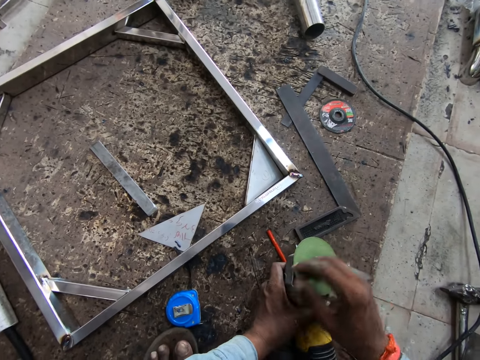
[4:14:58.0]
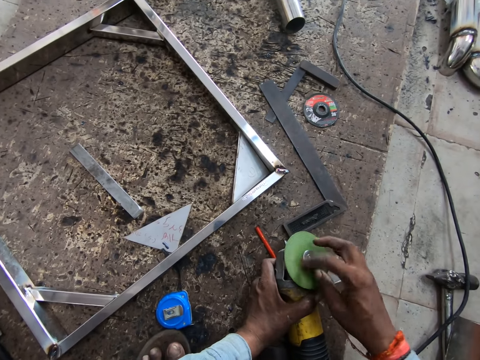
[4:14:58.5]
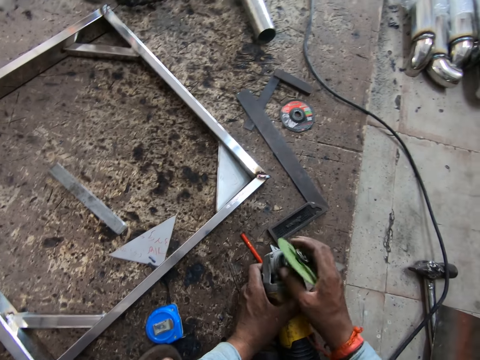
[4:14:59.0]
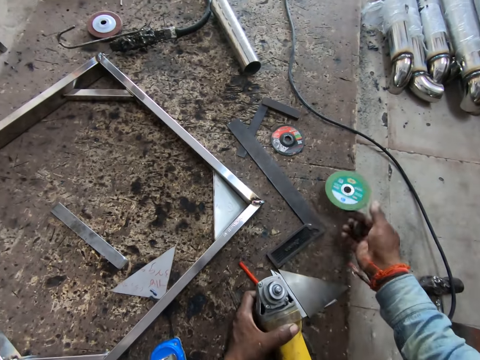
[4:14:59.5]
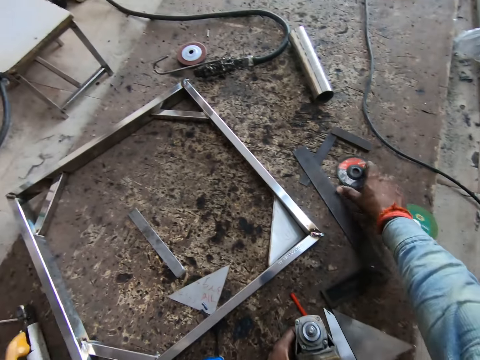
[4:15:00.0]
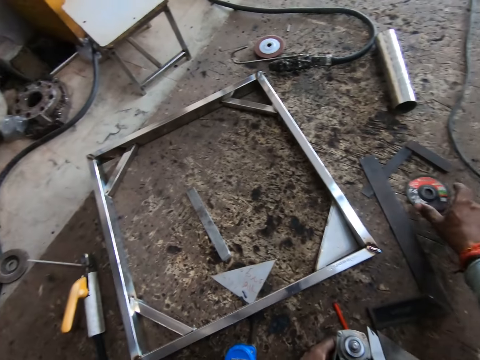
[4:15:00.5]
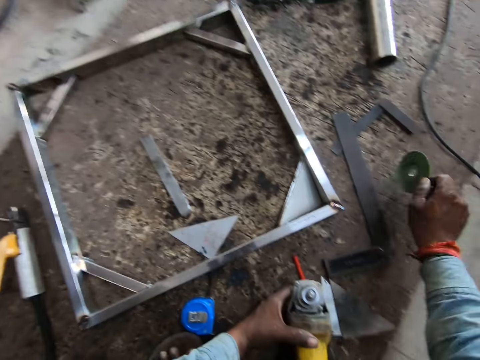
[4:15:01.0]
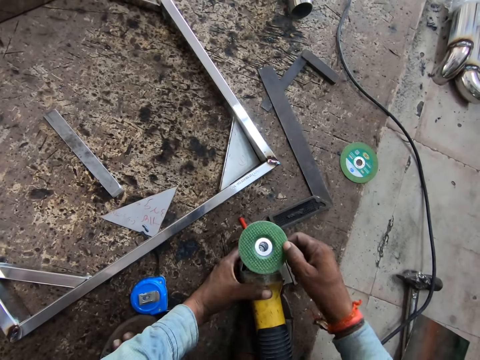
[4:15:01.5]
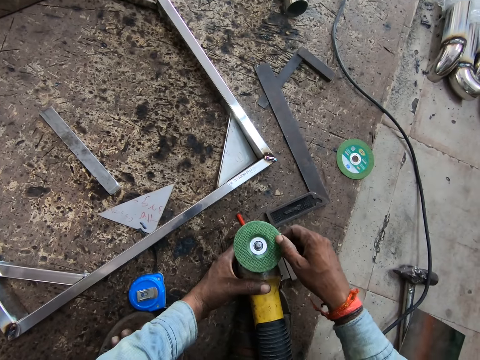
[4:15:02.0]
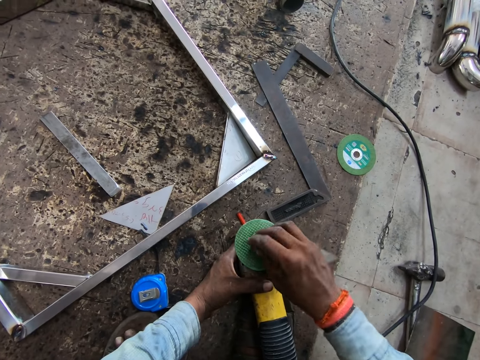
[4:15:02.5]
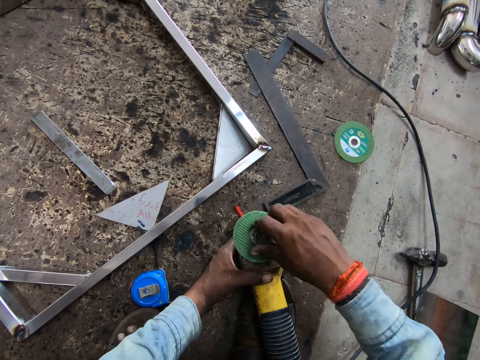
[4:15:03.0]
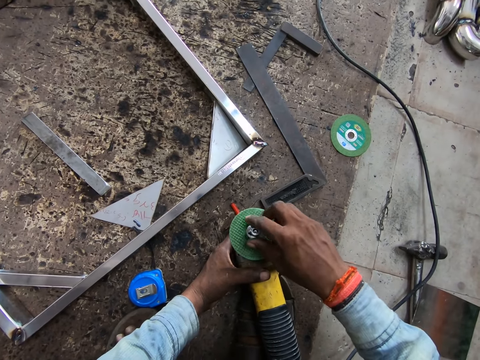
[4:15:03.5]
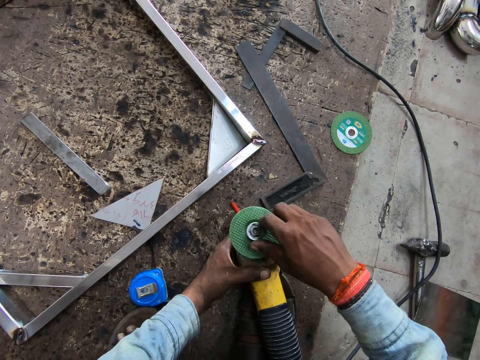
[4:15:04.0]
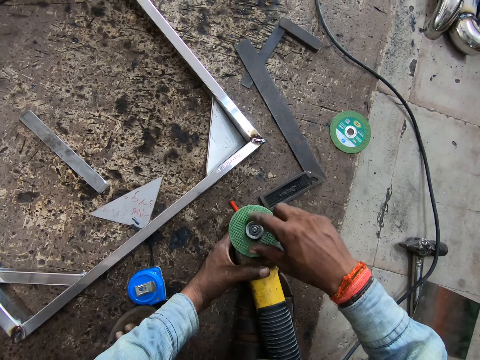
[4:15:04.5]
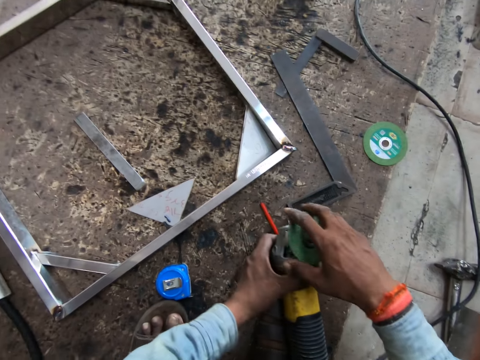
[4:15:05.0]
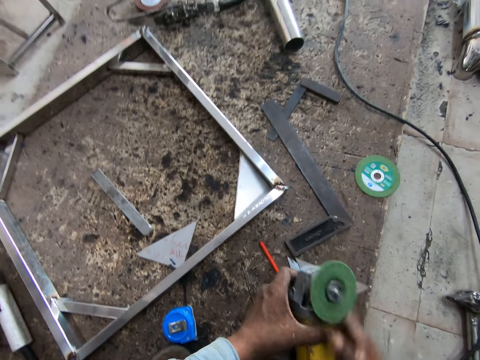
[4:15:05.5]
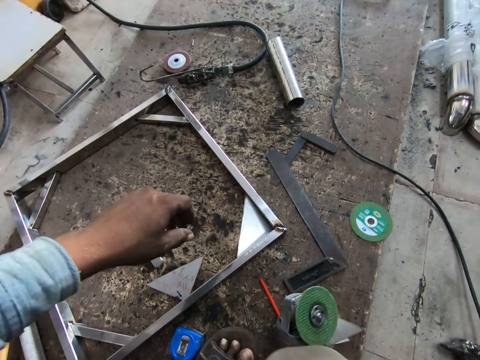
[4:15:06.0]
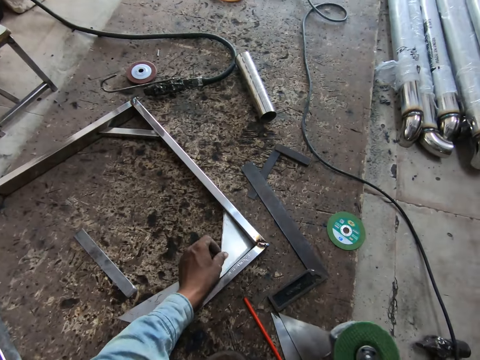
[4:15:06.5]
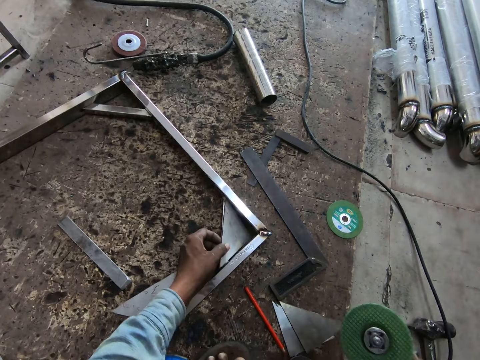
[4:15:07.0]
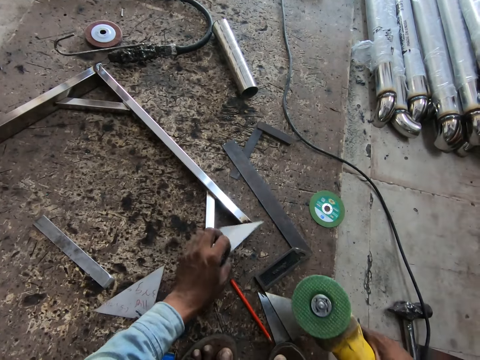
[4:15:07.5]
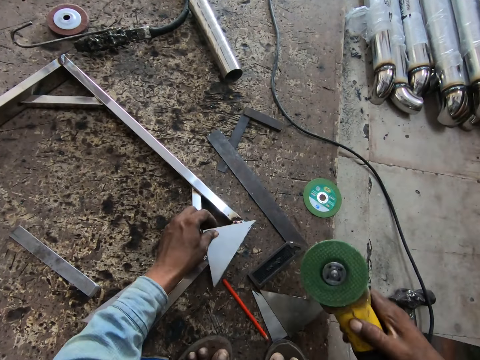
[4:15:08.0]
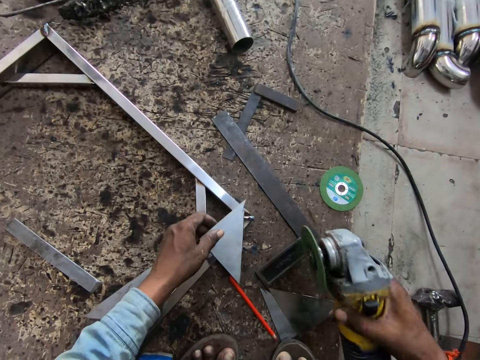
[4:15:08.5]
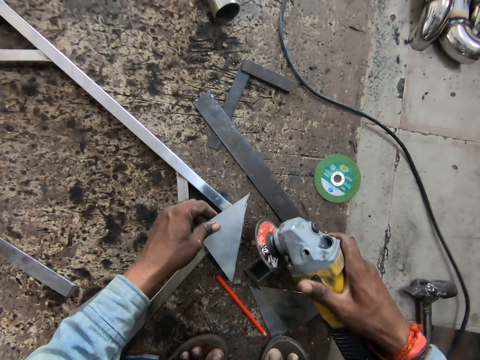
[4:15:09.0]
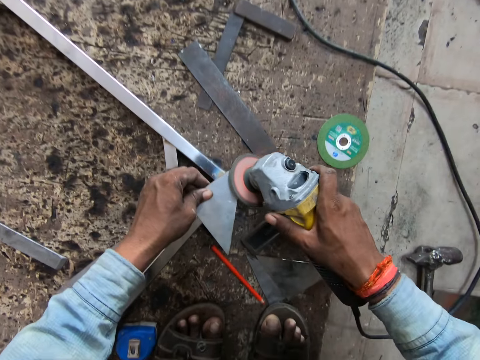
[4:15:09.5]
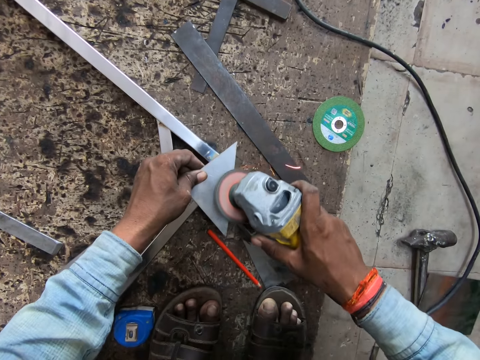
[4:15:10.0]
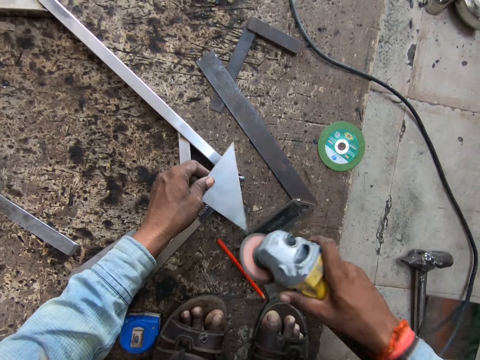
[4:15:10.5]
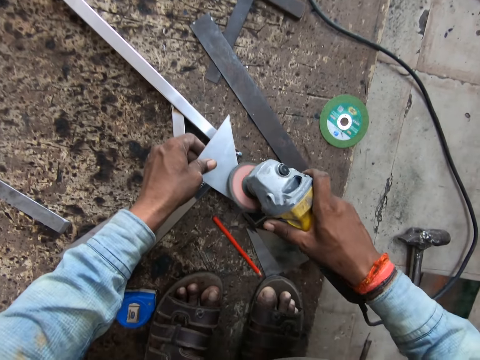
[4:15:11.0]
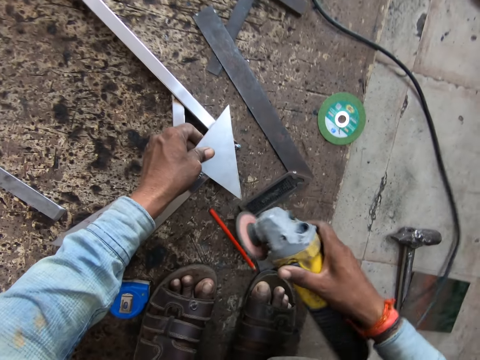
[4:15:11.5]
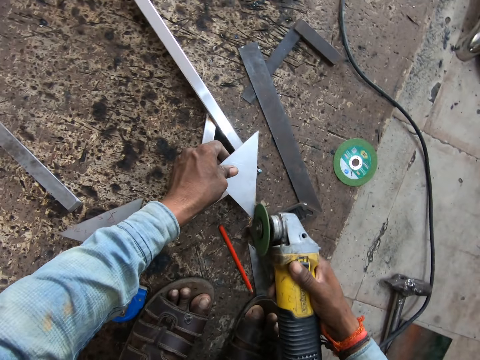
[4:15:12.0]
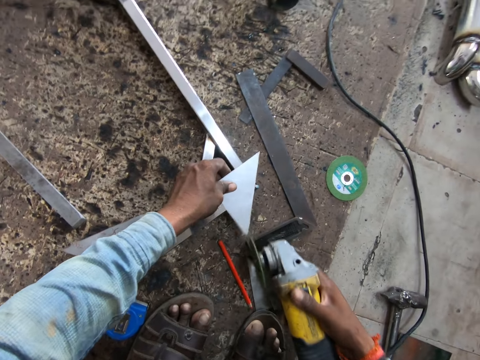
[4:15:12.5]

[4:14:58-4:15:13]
The camera wearer touches the saw plate, rotates the saw plate, removes the saw plate and drops the saw plate on the ground. He picks the blade of the diamond cutter on the floor with his right hand. He fixes the blade of the diamond cutter with his right hand. He tightens the saw plate. He holds the diamond cutter in his right hand. He removes his left hand from the diamond cutter. He removes the angular steel plate or triangular piece of metal from the framed rectangular steel structure on the floor with his left hand. He picks the triangular piece of metal. He turns the angular steel in his left hand on an edge of the framed rectangular steel structure. He places the triangular piece of metal on the metal piece. He smoothens the sides of the angular steel plate with the diamond cutter in his right hand.

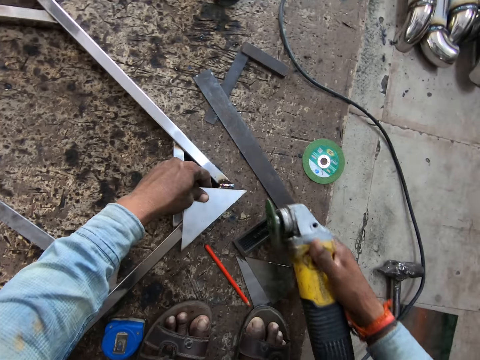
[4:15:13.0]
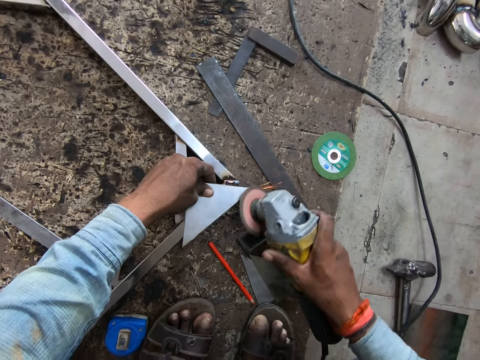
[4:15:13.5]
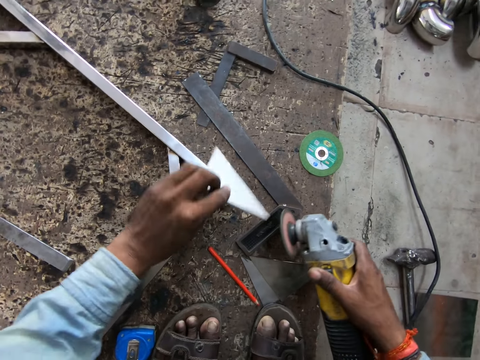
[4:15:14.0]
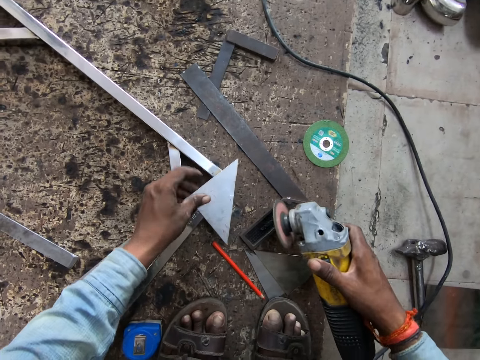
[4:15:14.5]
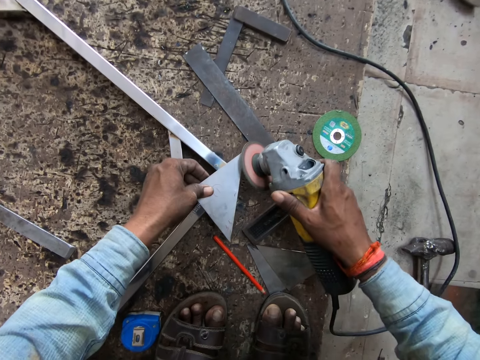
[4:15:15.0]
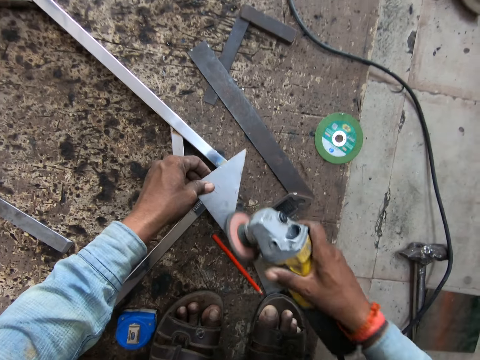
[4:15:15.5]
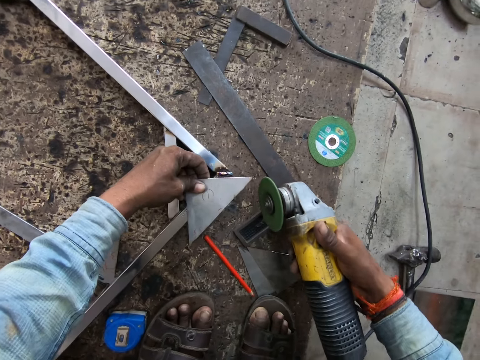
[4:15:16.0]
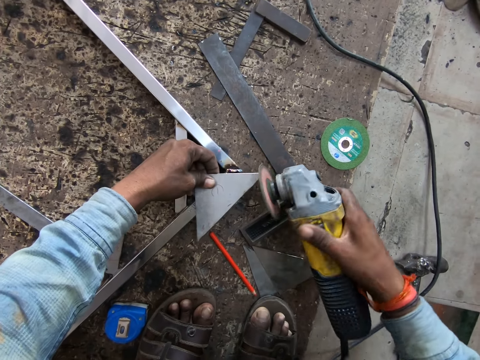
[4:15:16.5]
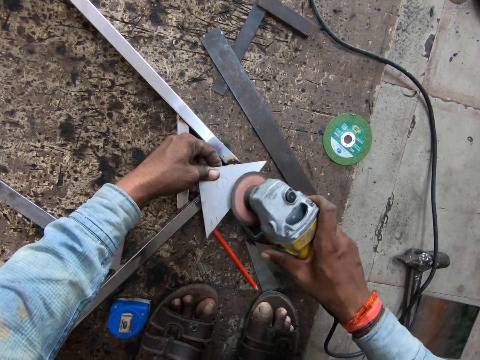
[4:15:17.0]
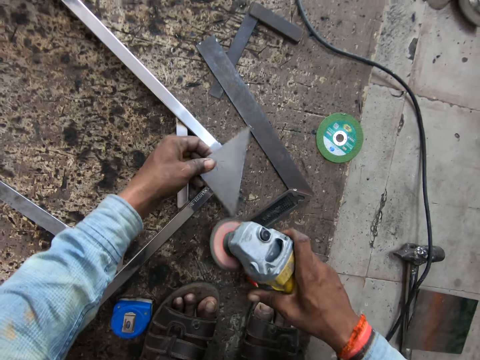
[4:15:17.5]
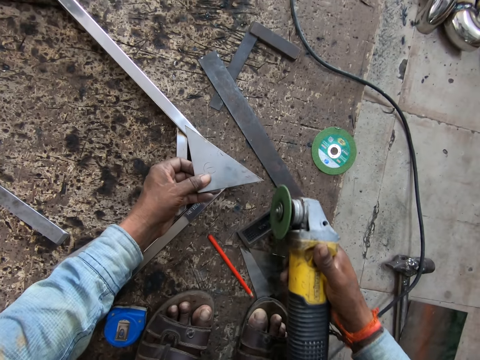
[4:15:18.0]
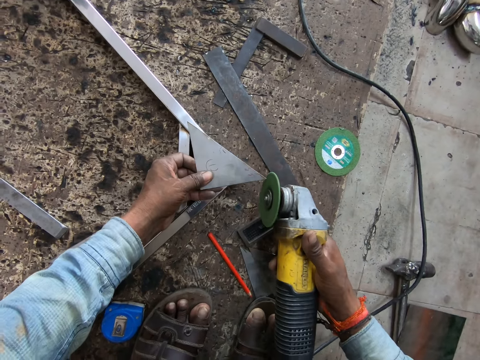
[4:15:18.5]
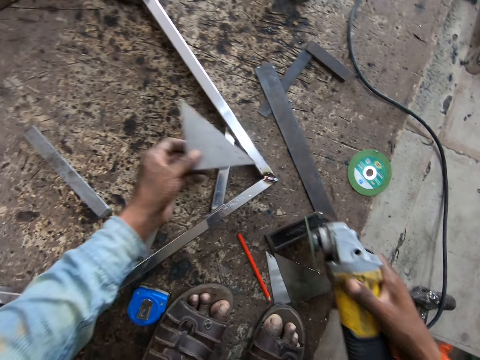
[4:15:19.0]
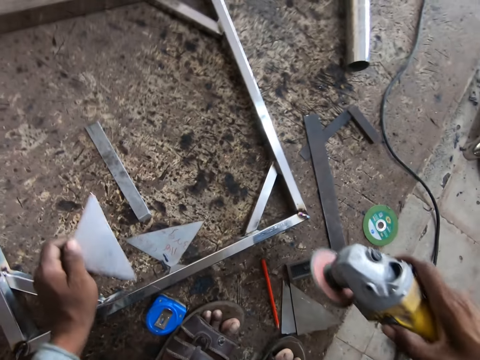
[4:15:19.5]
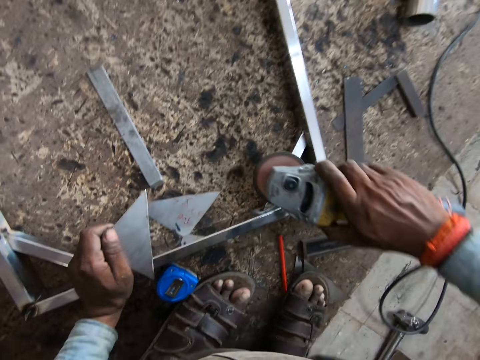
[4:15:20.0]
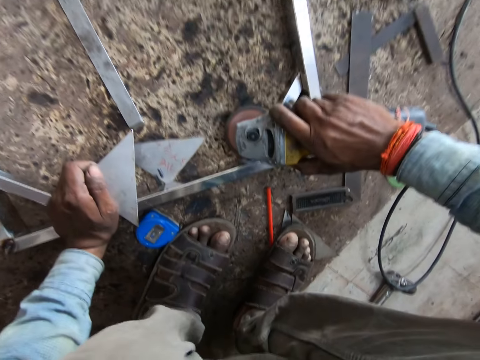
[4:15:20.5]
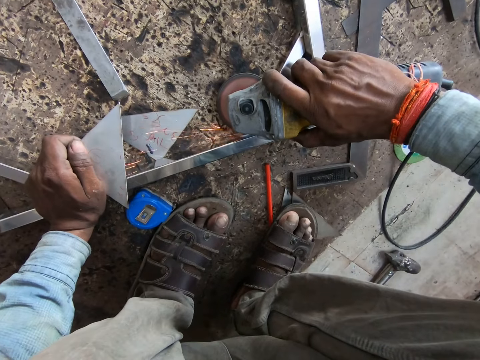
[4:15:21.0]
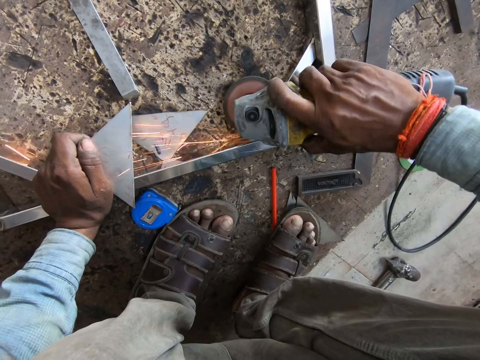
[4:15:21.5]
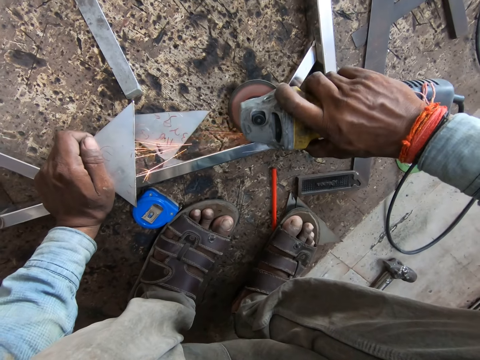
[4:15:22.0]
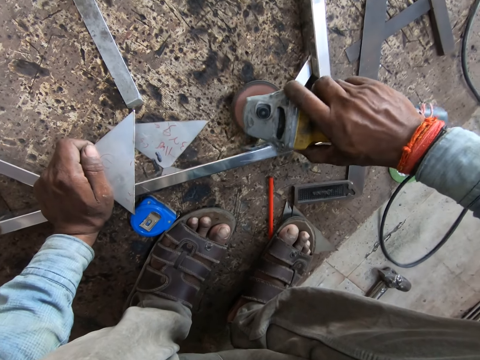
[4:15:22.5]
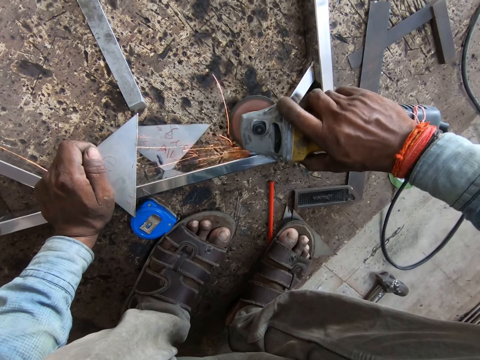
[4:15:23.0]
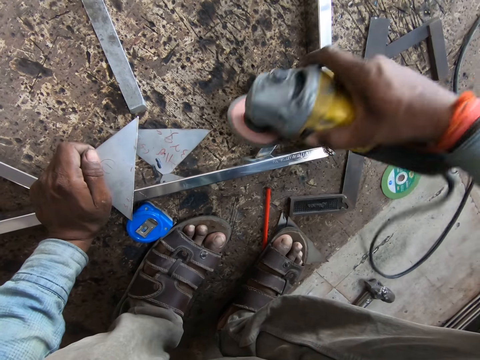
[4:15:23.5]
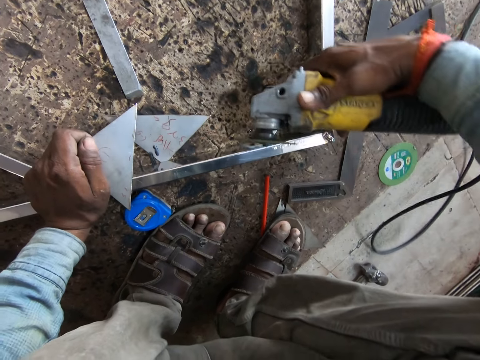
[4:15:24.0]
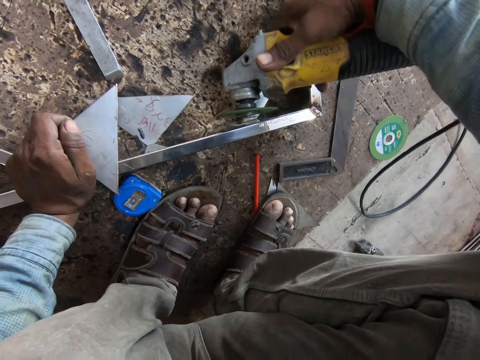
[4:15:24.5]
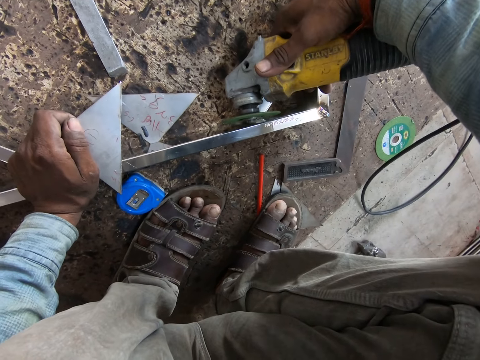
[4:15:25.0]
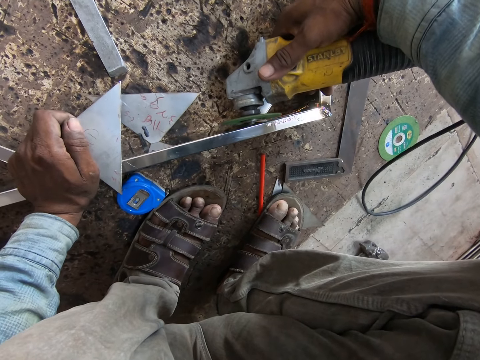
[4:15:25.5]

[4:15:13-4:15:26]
The camera wearer turns the angular steel in his left hand on the edge of the framed rectangular steel structure. He smoothens the sides of the angular steel plate with the diamond cutter or circular saw in his right hand. He adjusts the steel angular plate in his left hand on the framed rectangular steel structure on the floor. He welds a joint in the framed rectangular steel structure with the diamond cutter in his right hand. He smoothens the surface on the metal structure with the circular saw.
